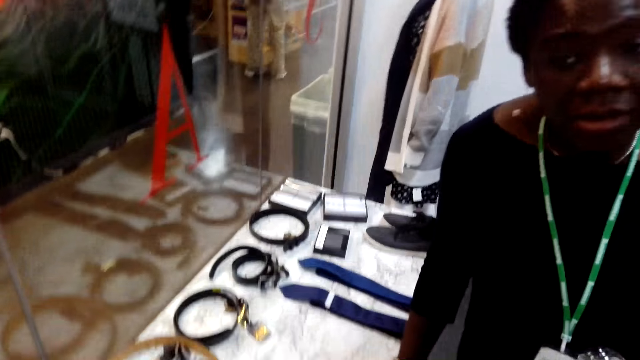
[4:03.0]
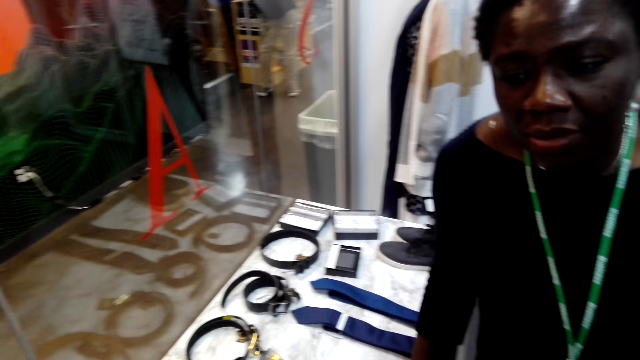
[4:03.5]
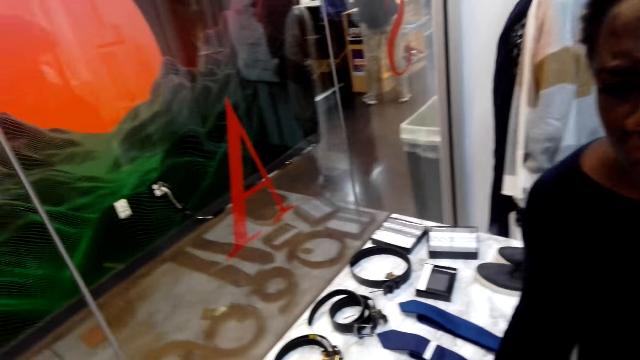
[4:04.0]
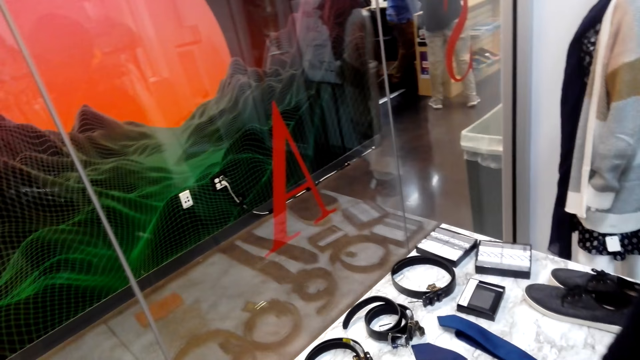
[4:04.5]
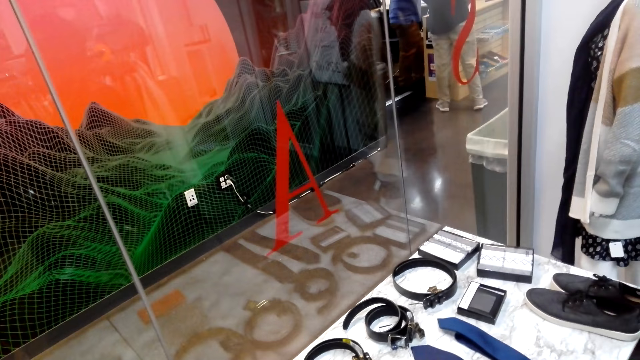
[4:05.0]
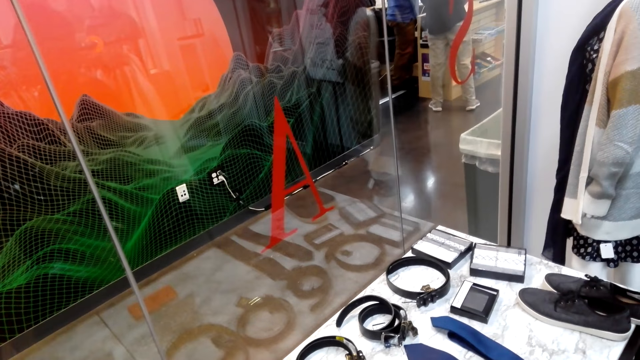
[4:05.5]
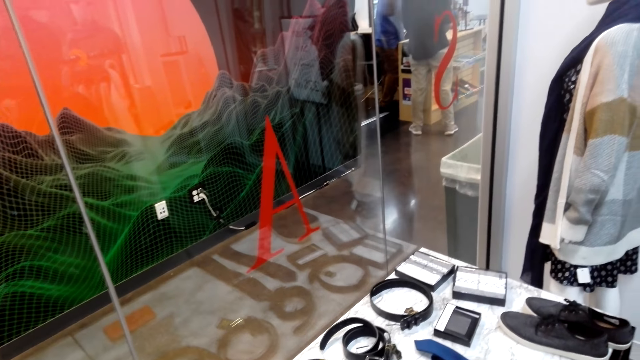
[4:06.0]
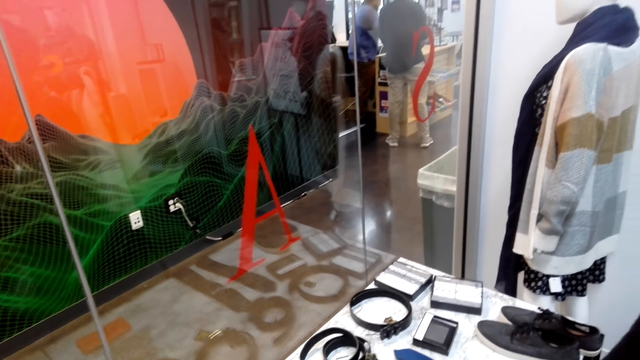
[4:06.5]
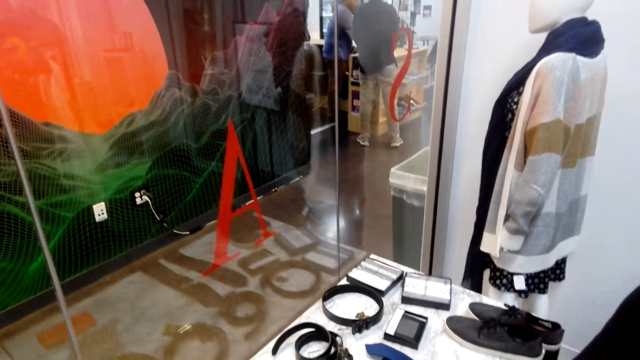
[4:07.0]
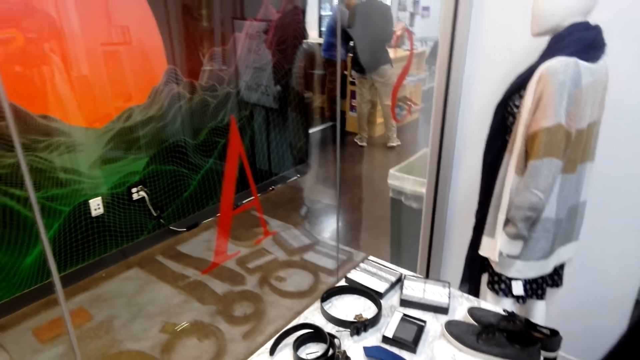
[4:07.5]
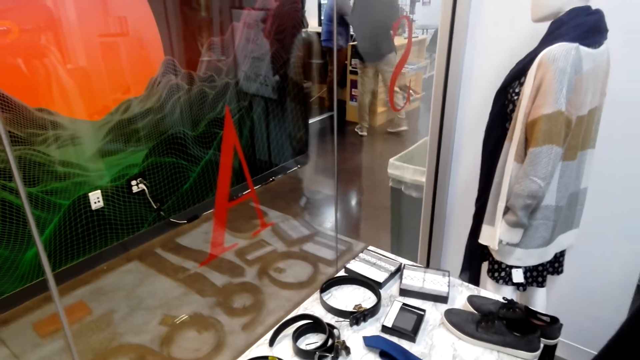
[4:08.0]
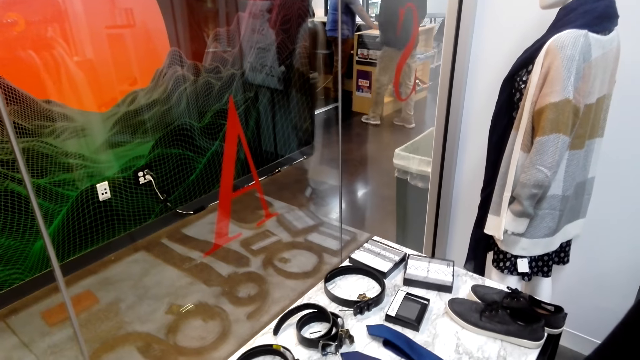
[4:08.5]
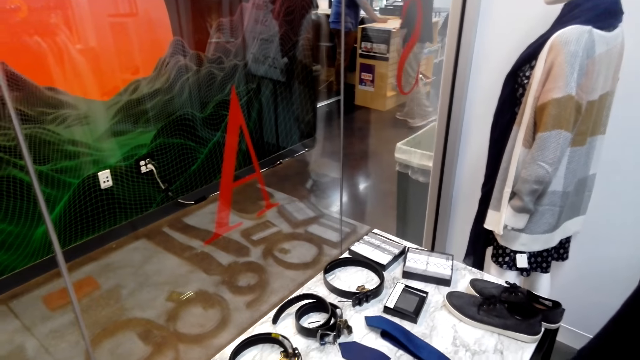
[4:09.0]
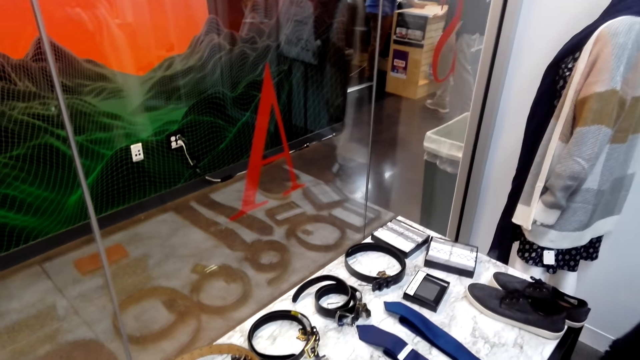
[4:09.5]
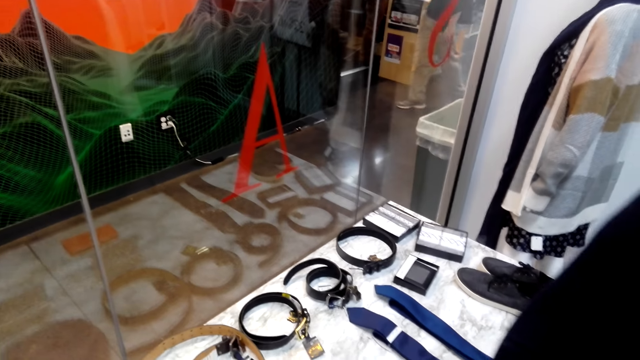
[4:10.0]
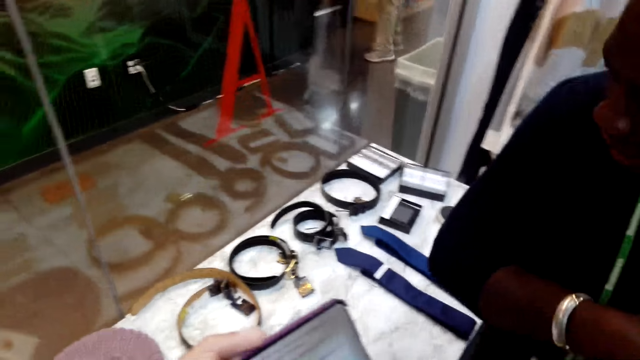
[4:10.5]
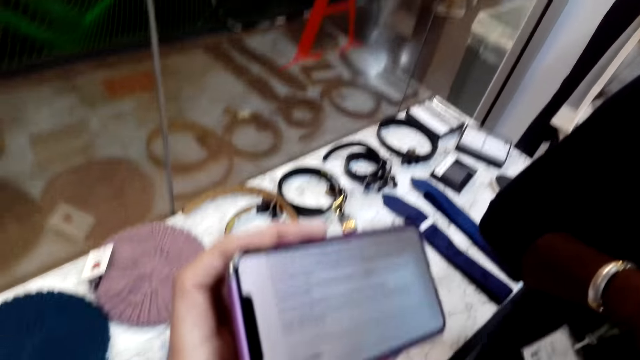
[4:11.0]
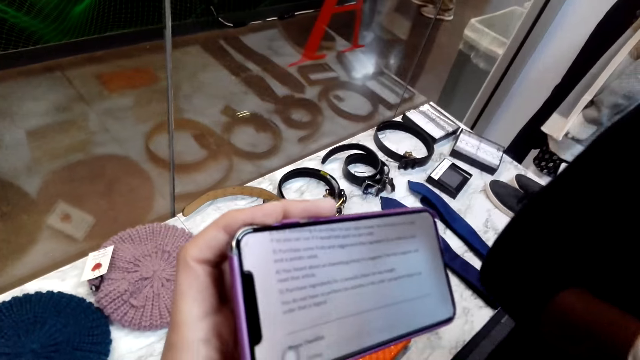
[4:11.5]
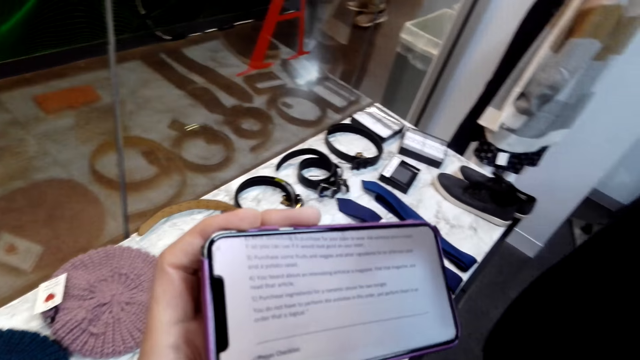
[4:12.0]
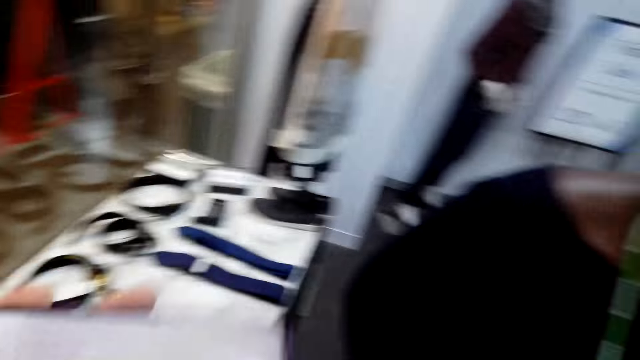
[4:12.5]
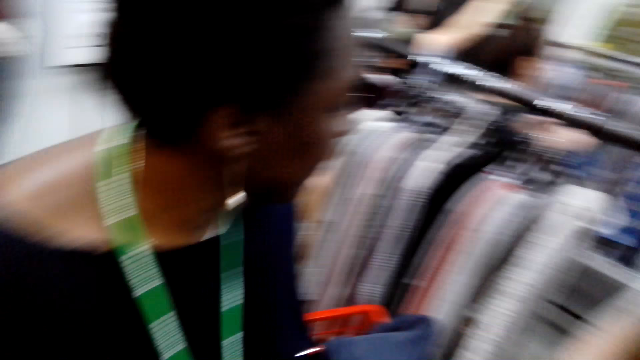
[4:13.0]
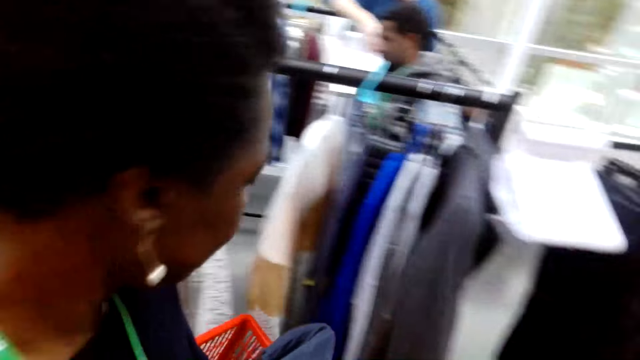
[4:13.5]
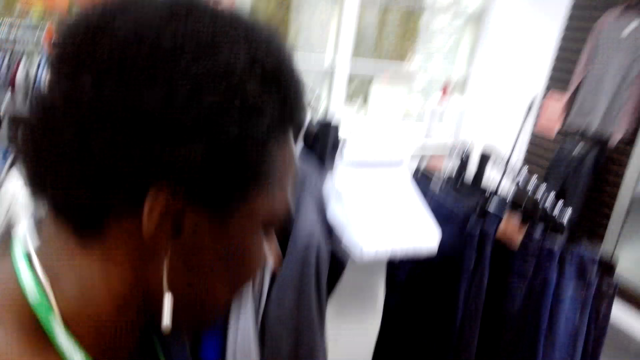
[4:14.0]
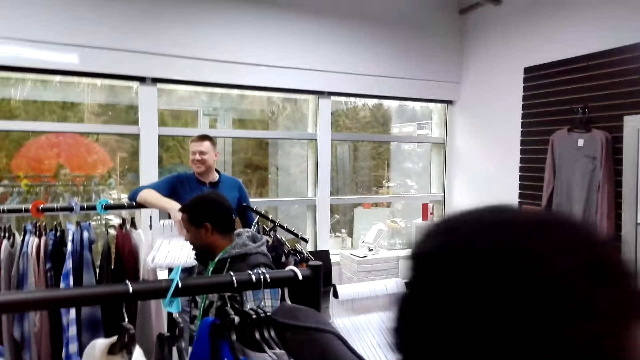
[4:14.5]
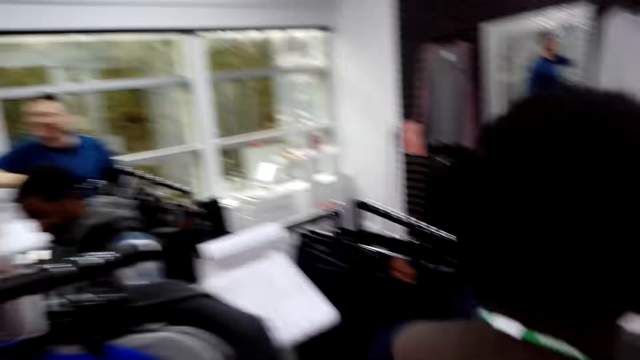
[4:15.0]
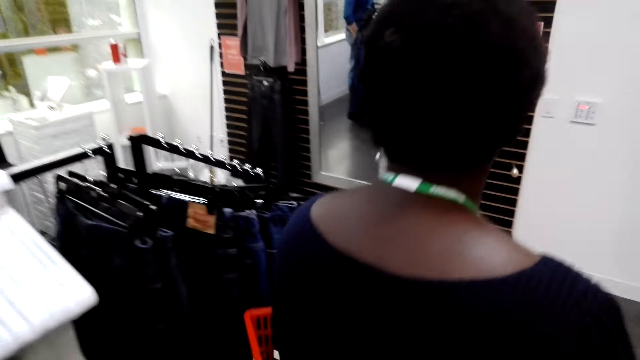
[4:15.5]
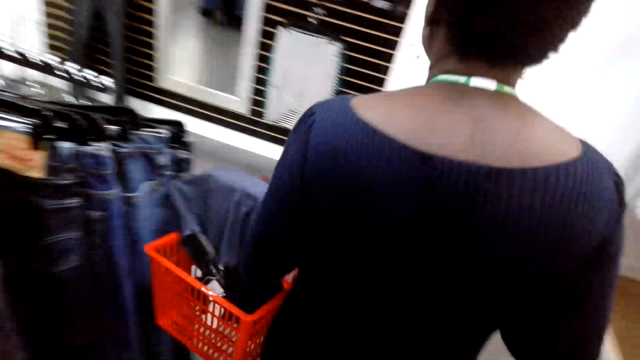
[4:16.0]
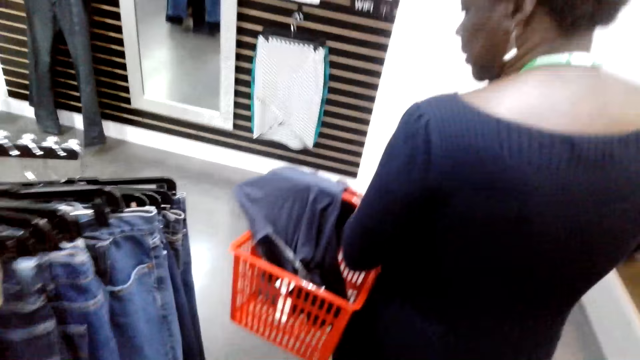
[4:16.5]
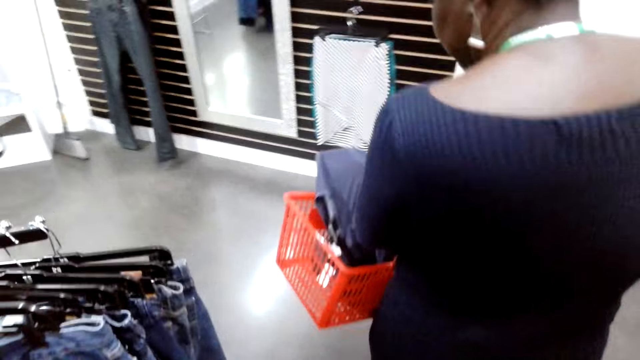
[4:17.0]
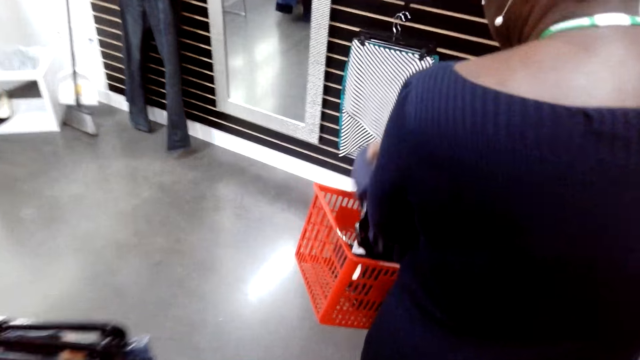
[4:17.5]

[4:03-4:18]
A man talks to the camera wearer. The camera wearer talks to the man. They look at the item list on the phone. The man looks at the clothes and walks around the boutique shop.

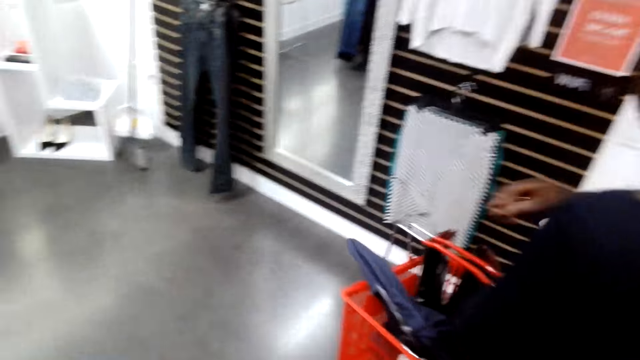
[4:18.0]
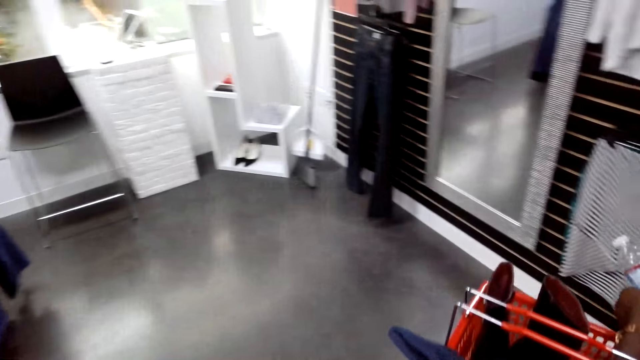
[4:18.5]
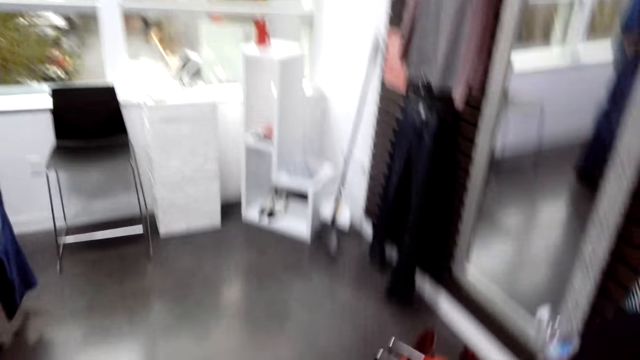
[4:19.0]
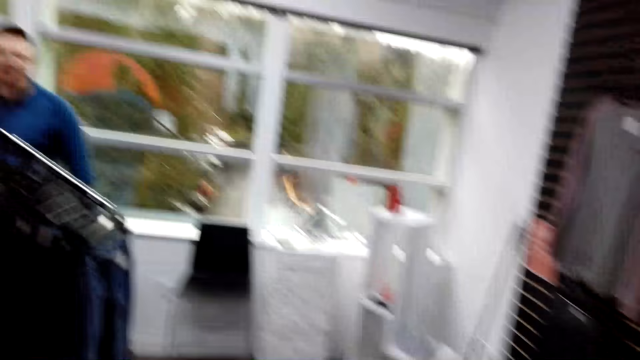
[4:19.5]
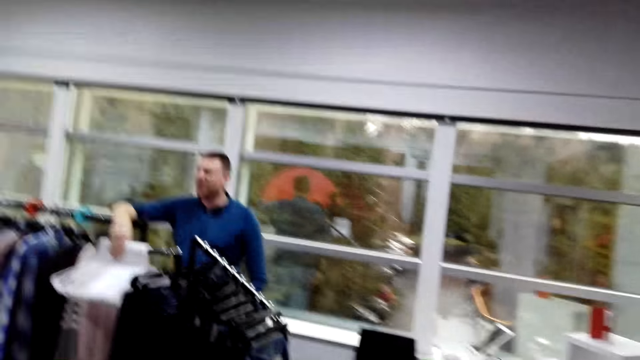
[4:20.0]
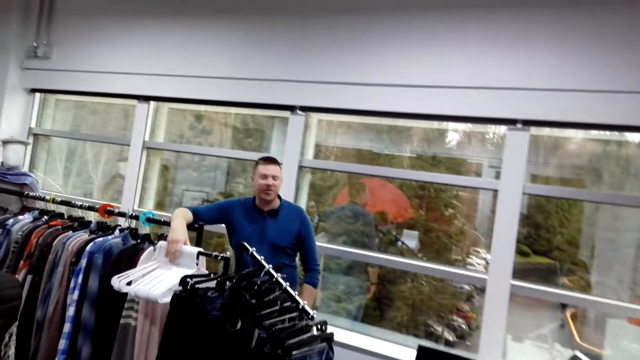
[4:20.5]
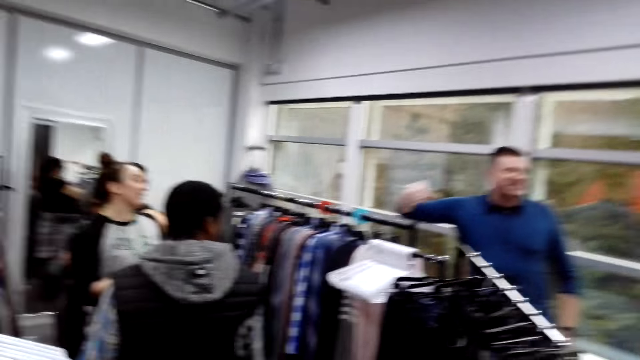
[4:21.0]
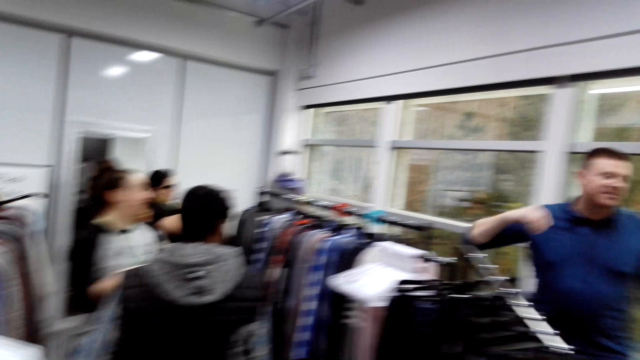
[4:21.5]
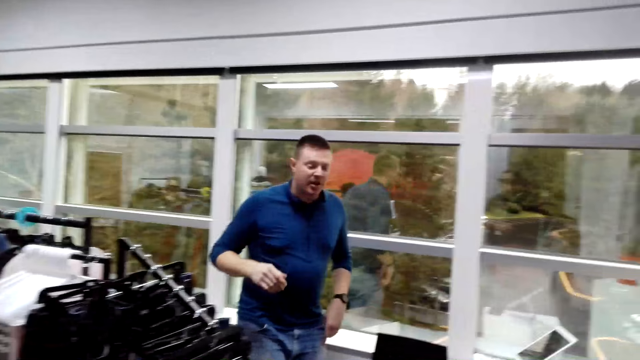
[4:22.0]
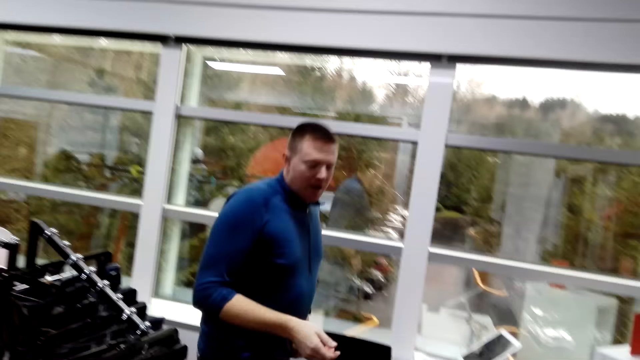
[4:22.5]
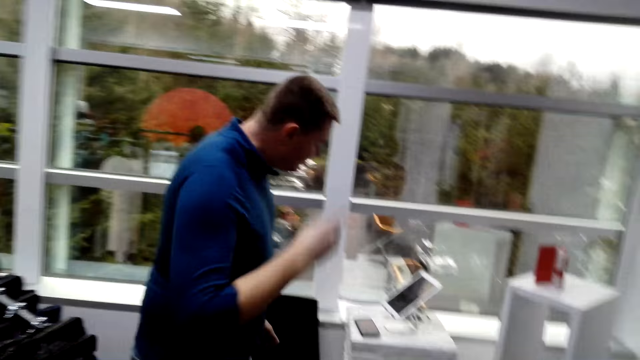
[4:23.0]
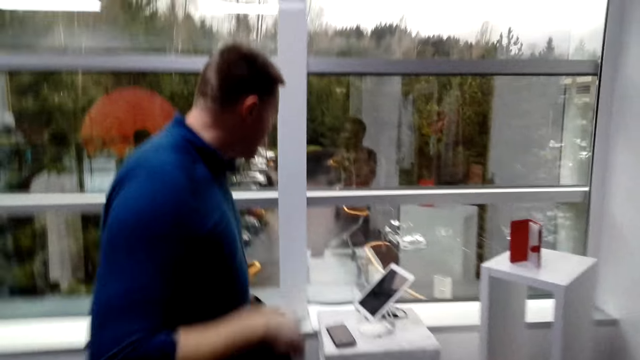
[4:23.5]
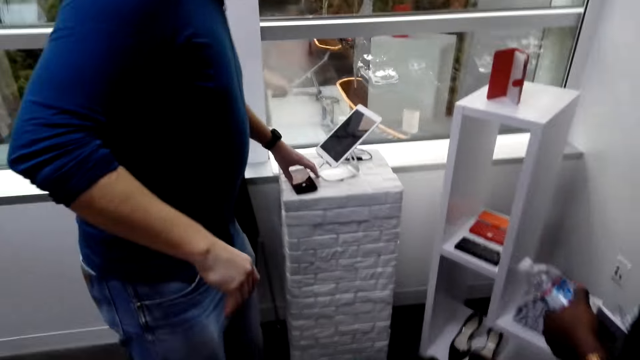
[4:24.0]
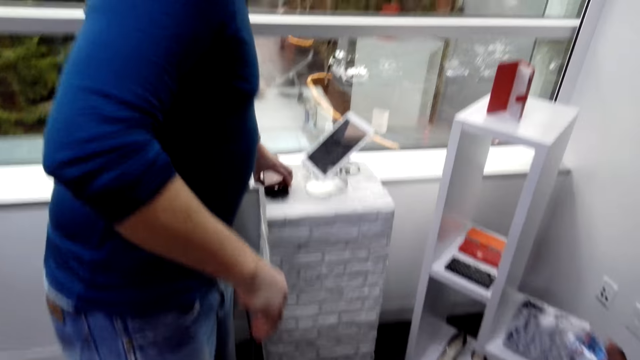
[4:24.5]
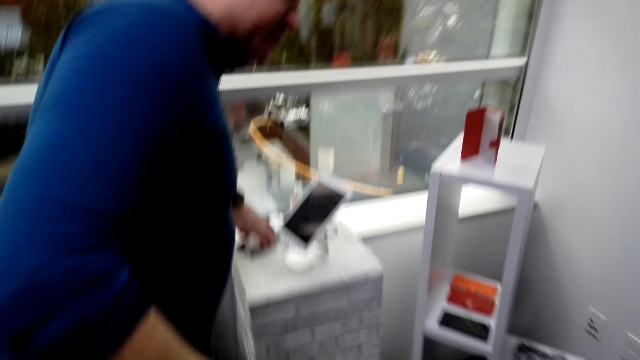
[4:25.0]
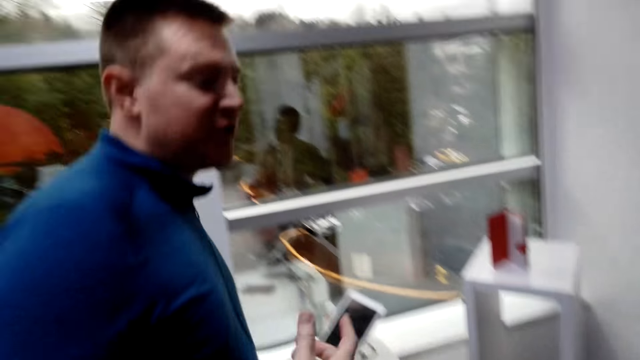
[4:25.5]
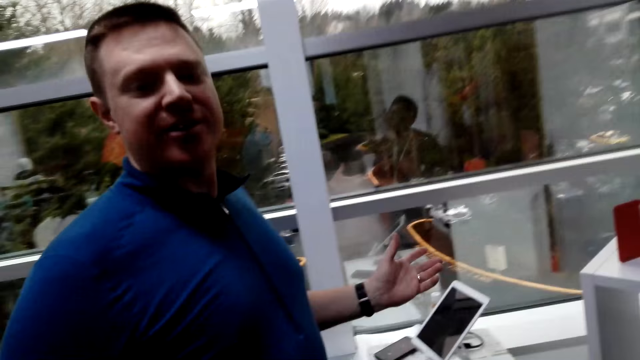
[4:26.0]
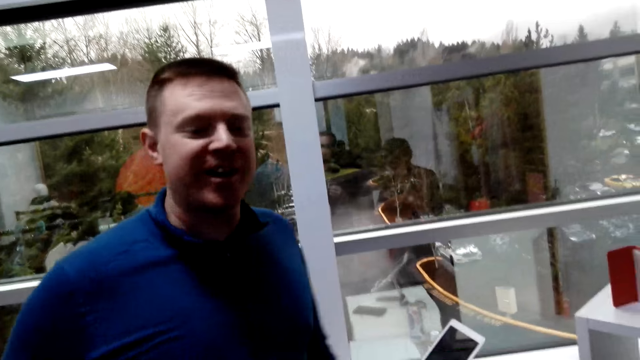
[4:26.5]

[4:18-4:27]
A lady removes a cloth from the basket handle. The camera wearer walks around the boutique shop. A man walks around, raises his hand, and touches on a phone. The camera wearer talks to another man.
